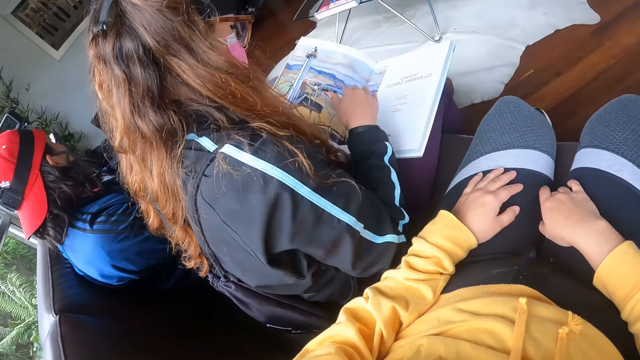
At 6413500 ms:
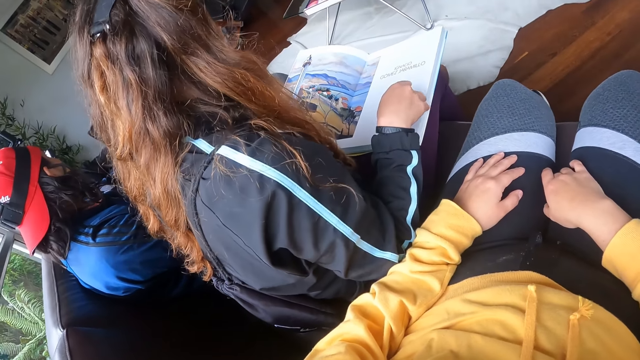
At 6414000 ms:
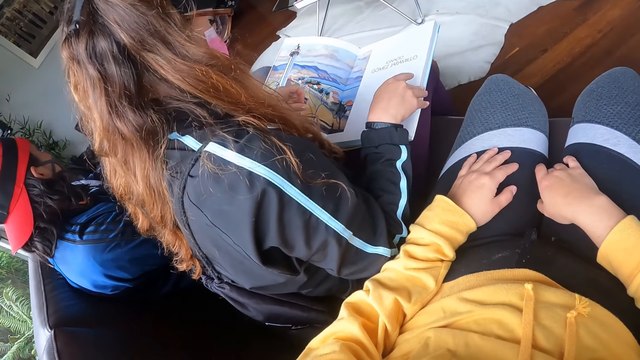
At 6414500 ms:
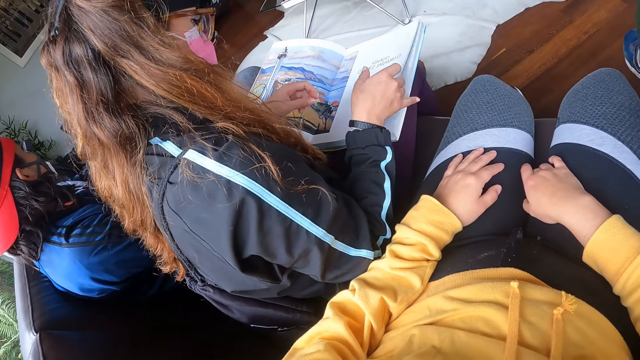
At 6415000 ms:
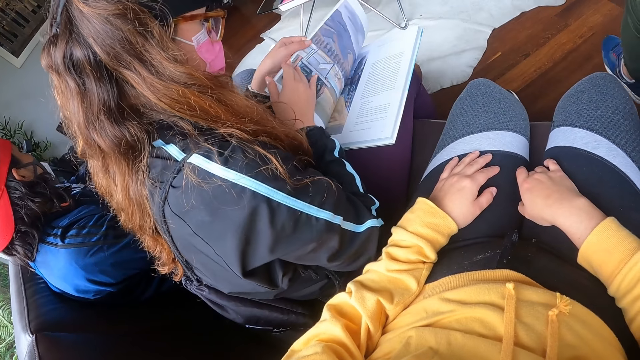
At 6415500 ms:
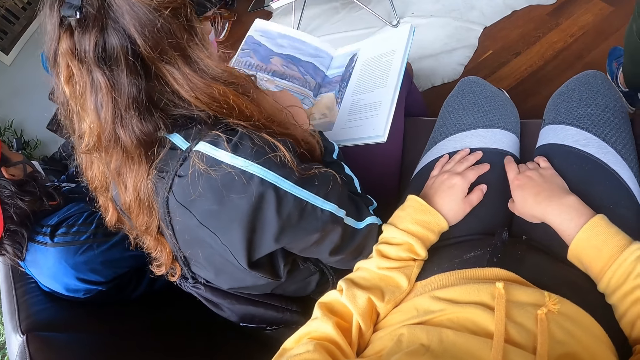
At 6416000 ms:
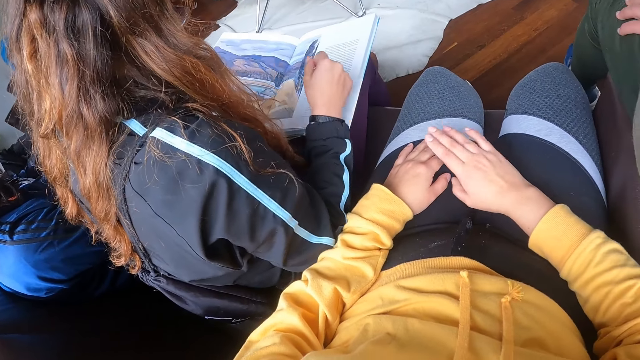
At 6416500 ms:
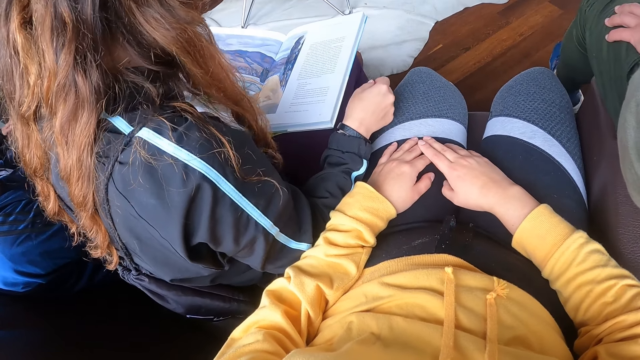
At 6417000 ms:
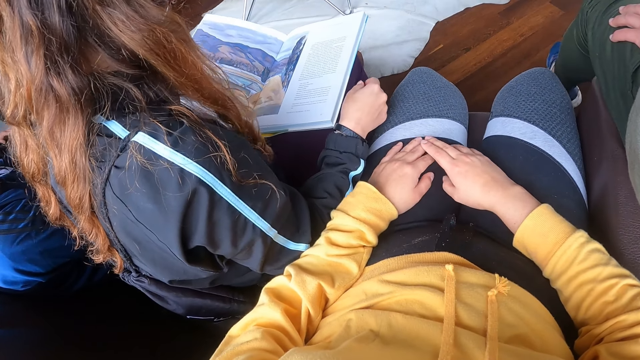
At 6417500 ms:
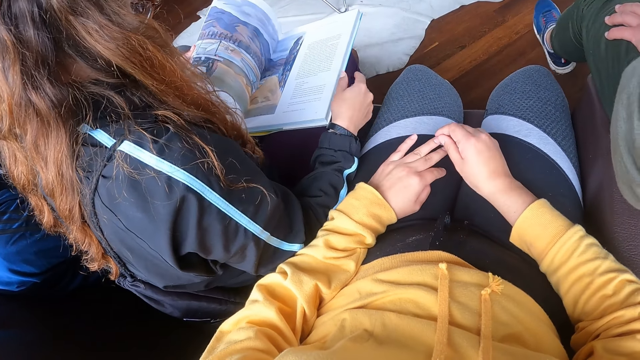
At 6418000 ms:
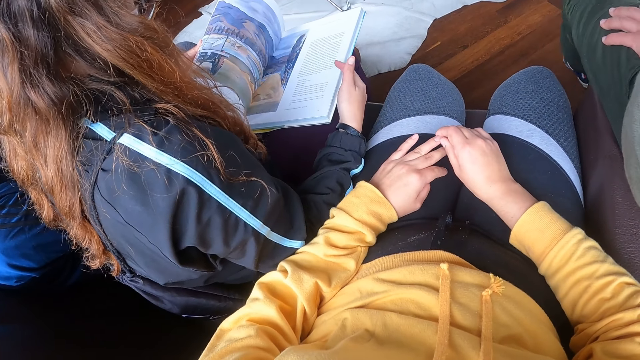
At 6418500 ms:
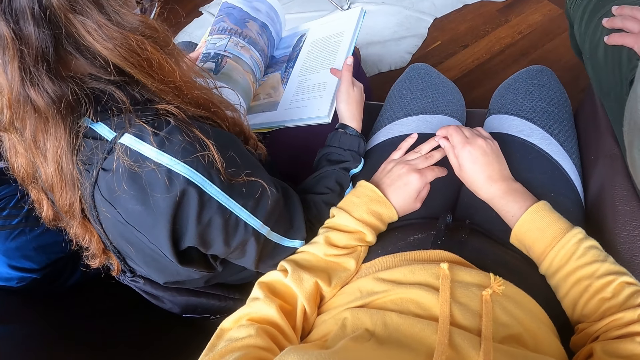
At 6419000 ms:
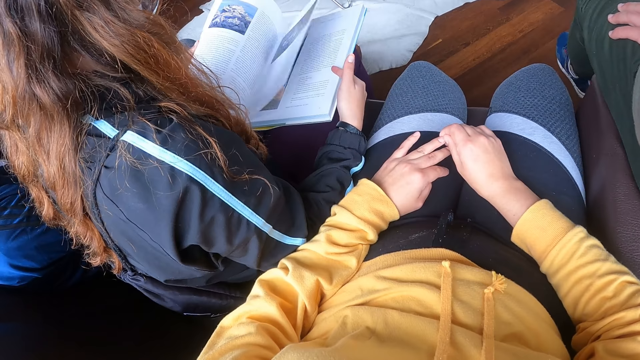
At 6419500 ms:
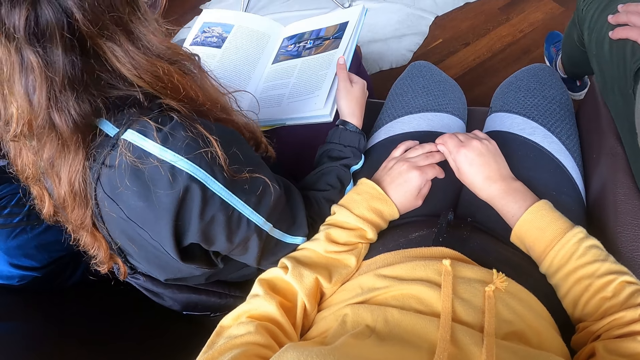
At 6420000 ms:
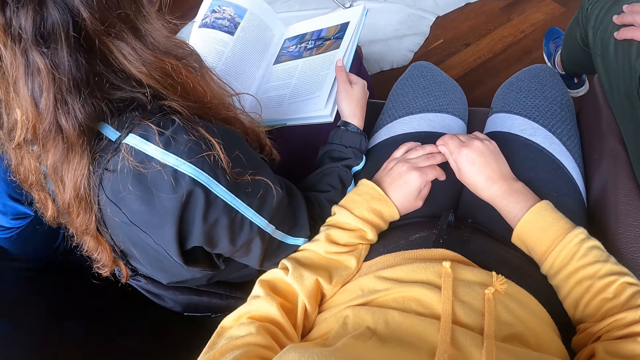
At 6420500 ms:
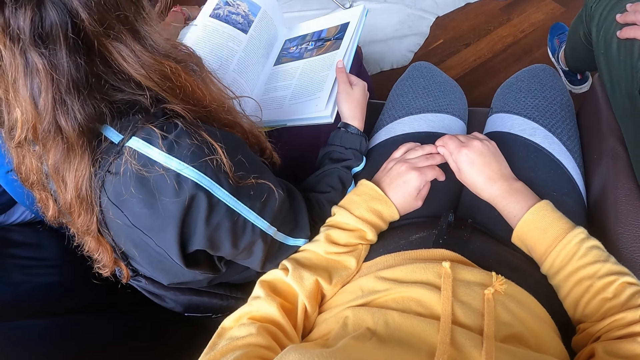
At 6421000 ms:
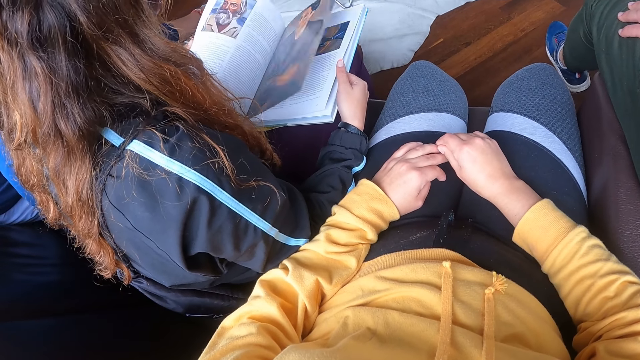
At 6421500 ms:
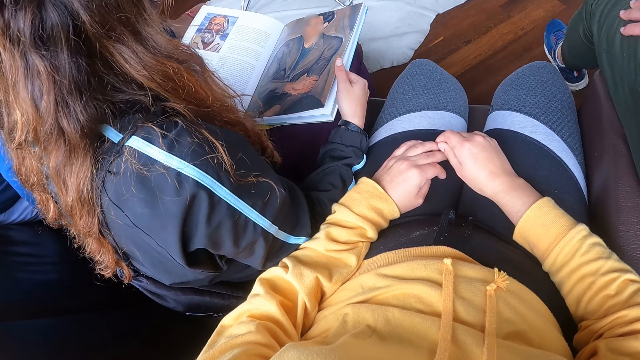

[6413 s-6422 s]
The camera wearer stares at the lady.

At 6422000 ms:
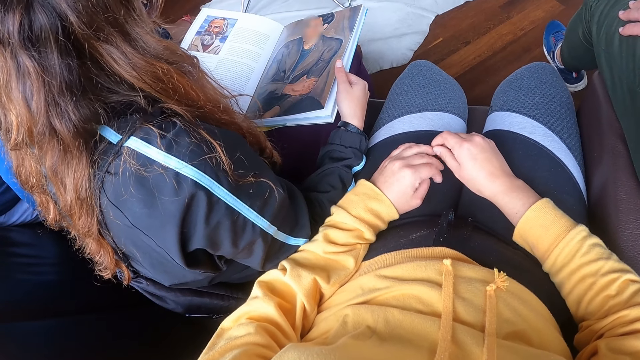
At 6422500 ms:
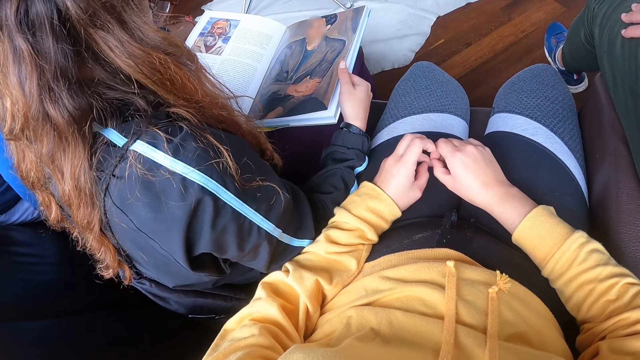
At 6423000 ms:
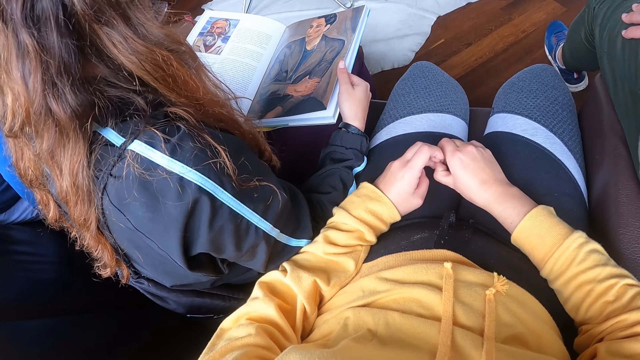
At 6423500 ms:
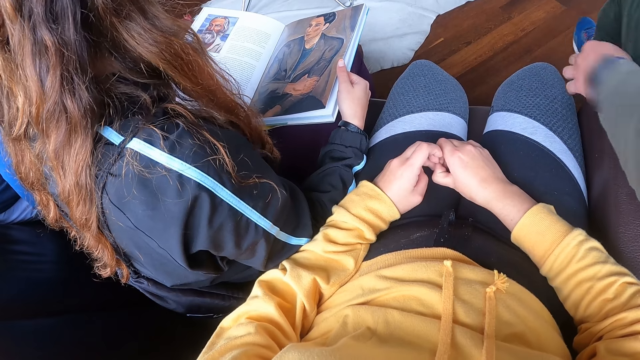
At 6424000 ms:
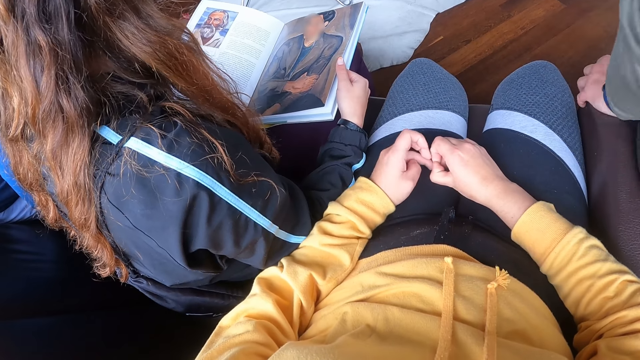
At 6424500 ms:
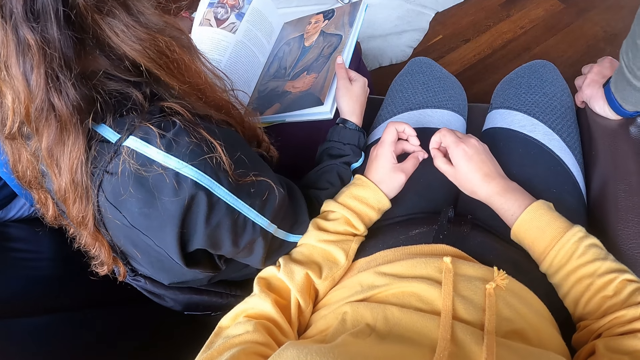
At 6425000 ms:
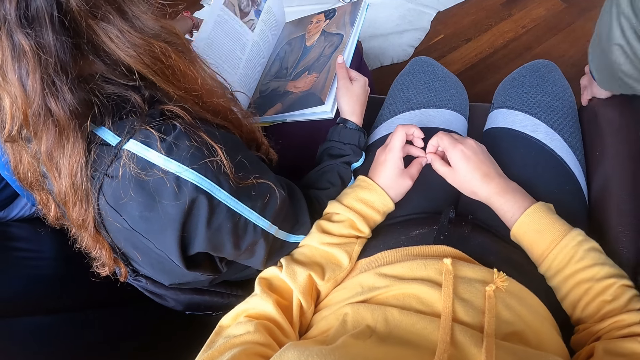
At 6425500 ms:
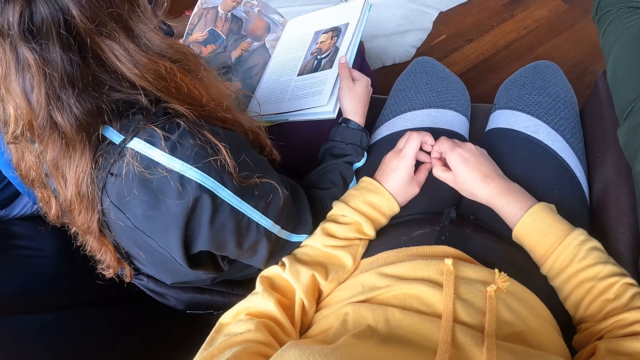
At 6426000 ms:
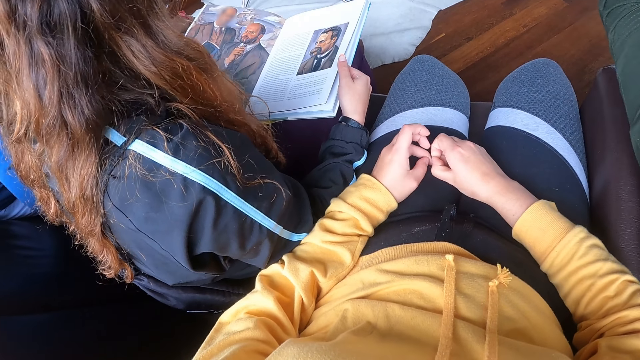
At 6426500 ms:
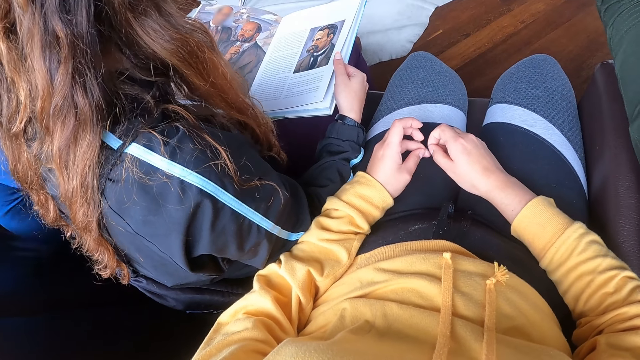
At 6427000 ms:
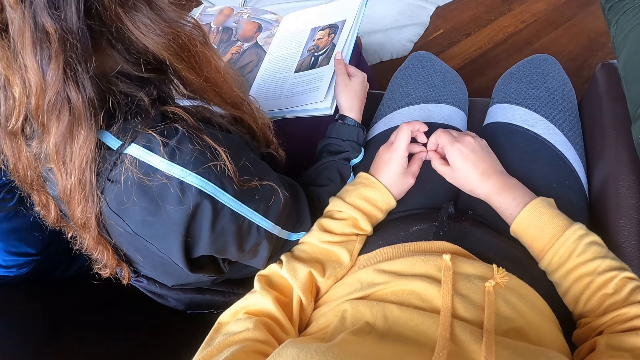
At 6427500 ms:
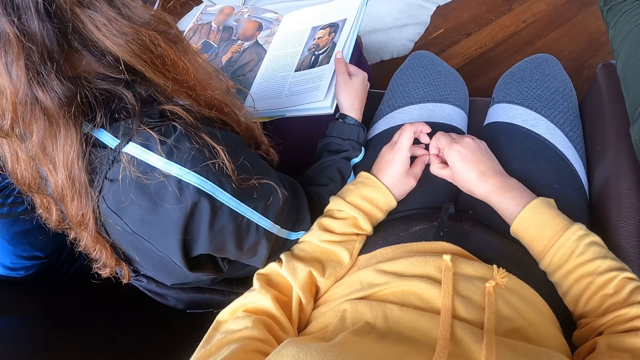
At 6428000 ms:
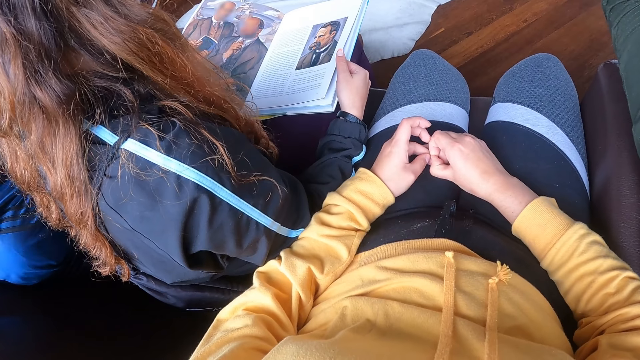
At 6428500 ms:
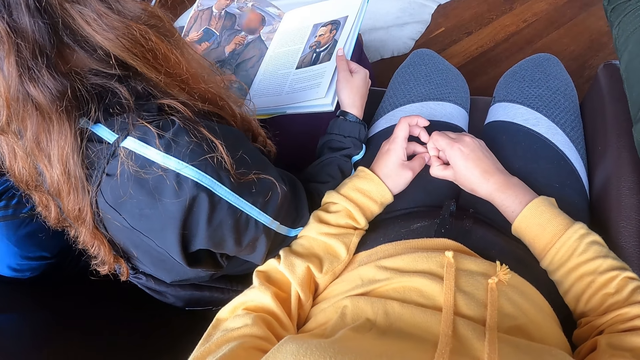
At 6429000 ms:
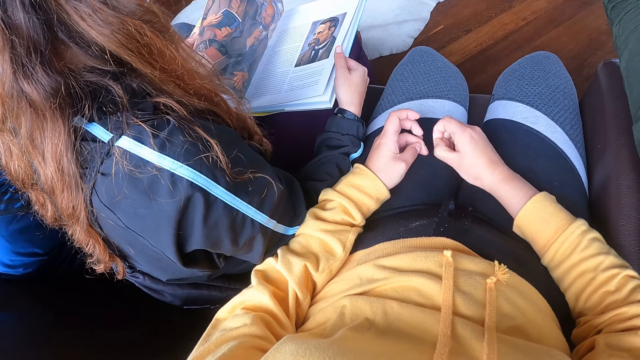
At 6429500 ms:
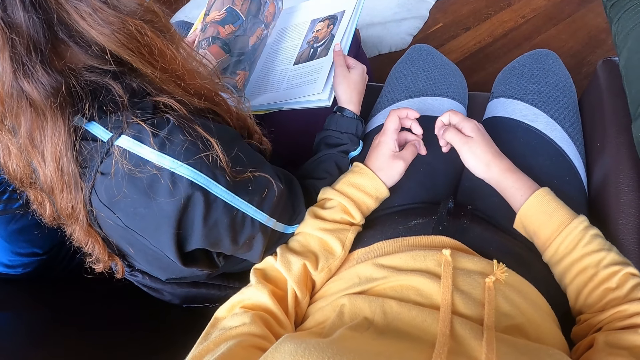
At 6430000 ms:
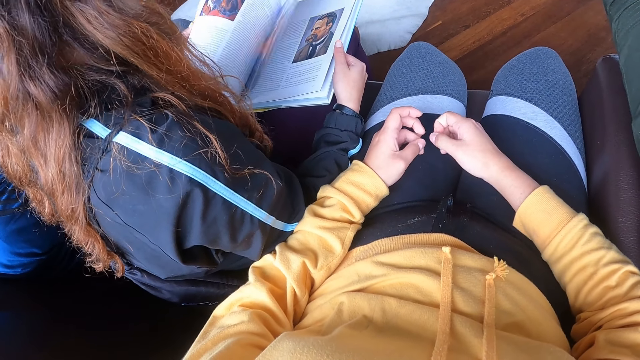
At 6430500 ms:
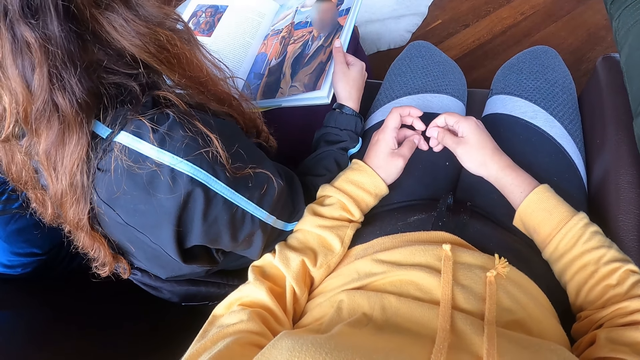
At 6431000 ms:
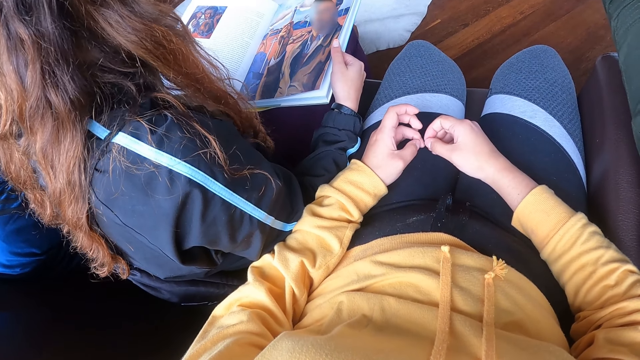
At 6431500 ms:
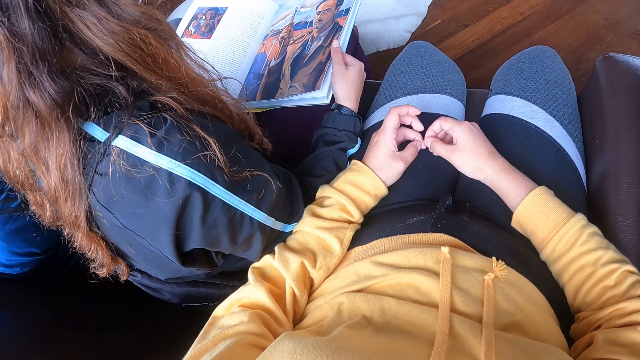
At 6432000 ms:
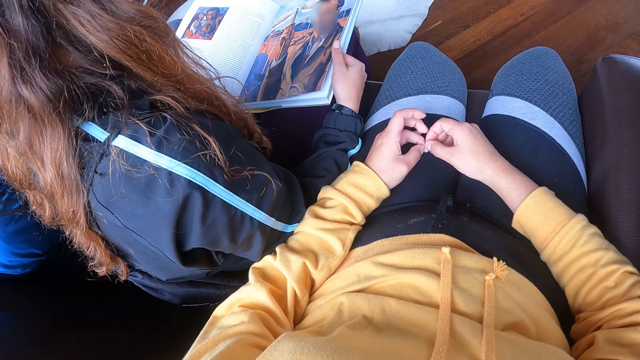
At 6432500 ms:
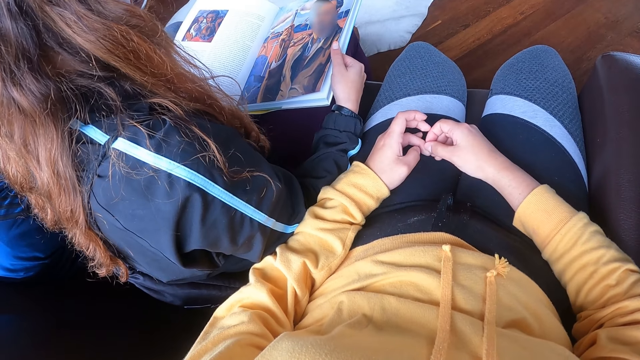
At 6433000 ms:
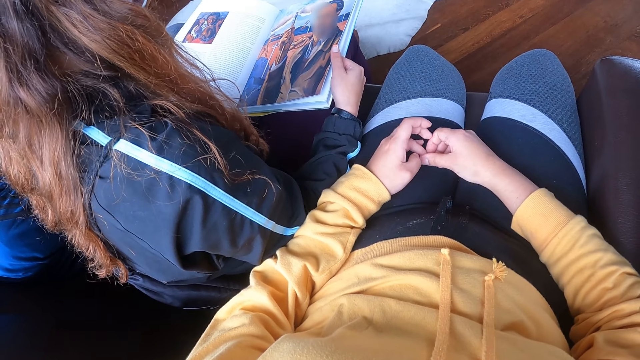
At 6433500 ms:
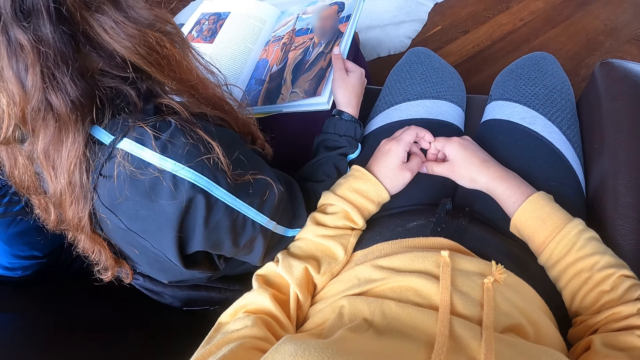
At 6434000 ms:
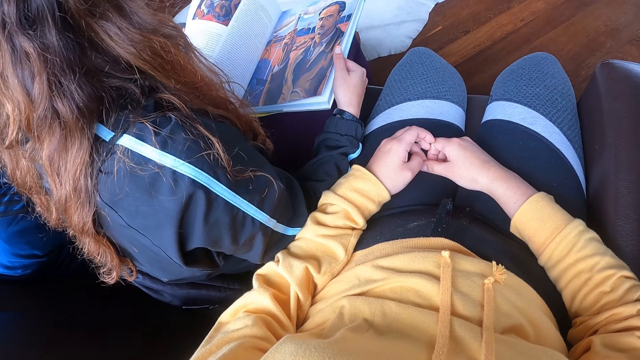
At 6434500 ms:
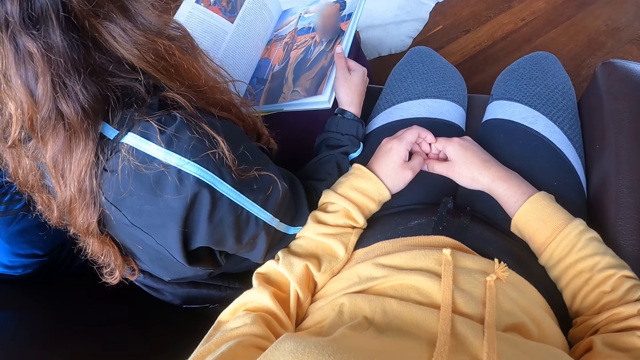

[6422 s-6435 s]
The woman reads the book. The camera wearer removes something from the left hand.
